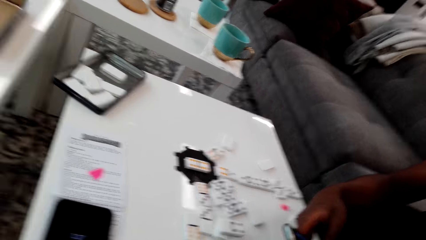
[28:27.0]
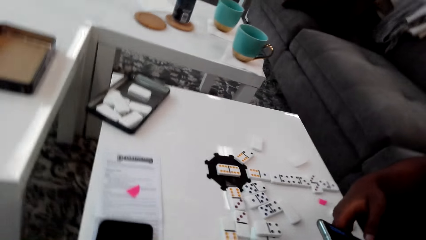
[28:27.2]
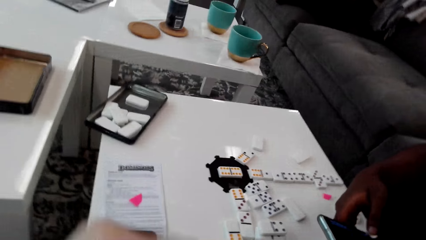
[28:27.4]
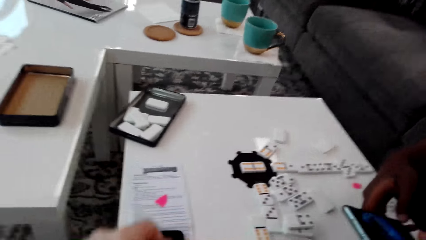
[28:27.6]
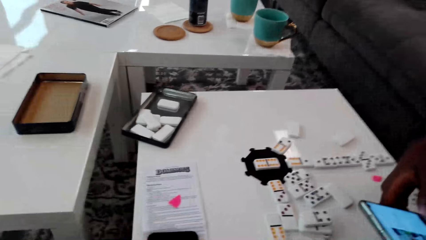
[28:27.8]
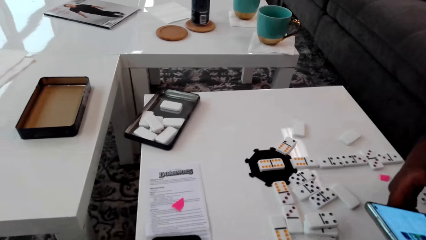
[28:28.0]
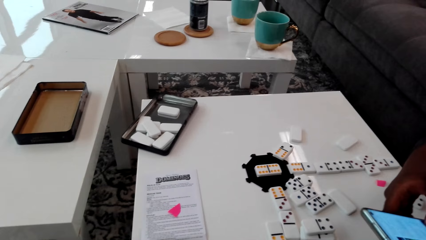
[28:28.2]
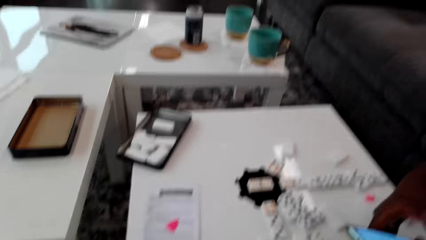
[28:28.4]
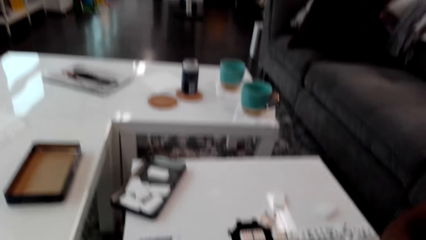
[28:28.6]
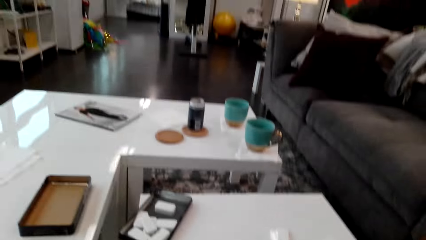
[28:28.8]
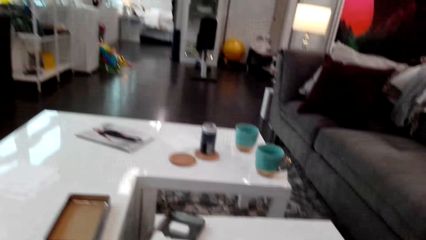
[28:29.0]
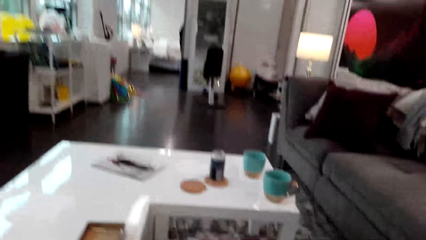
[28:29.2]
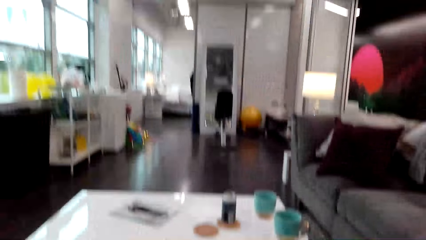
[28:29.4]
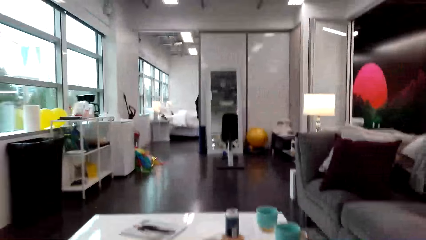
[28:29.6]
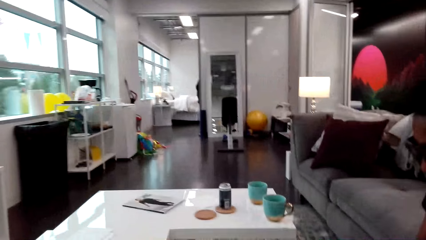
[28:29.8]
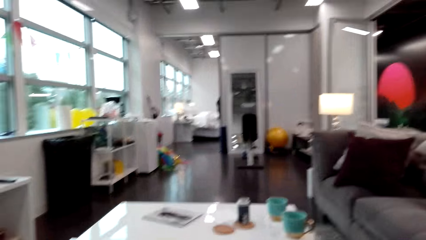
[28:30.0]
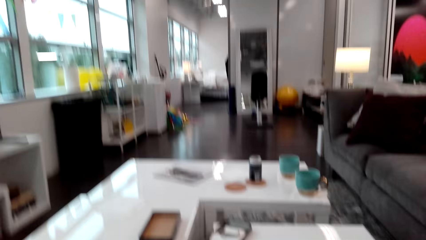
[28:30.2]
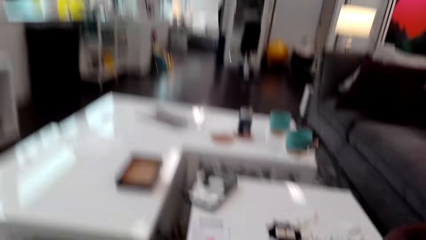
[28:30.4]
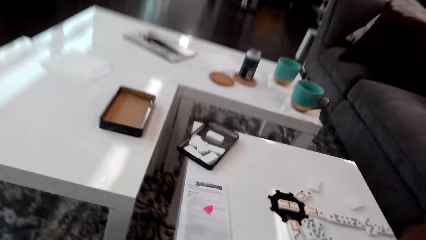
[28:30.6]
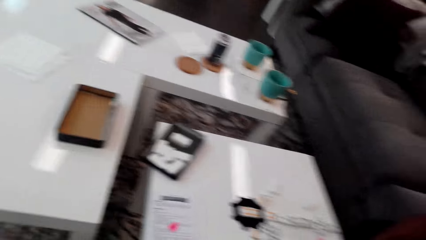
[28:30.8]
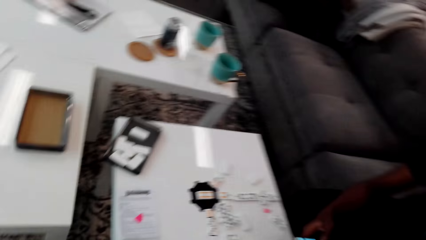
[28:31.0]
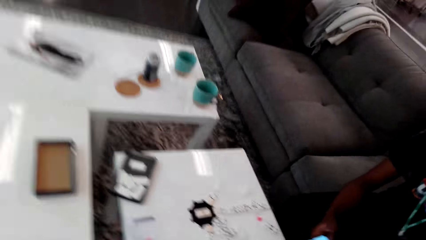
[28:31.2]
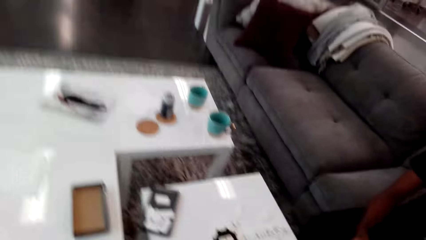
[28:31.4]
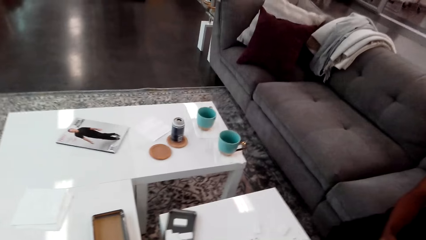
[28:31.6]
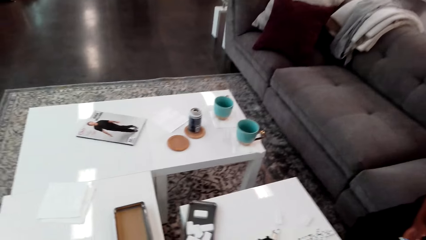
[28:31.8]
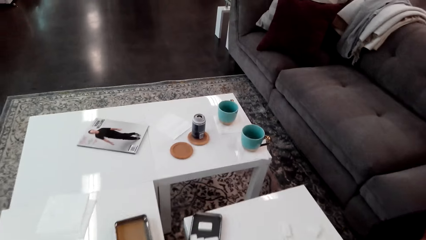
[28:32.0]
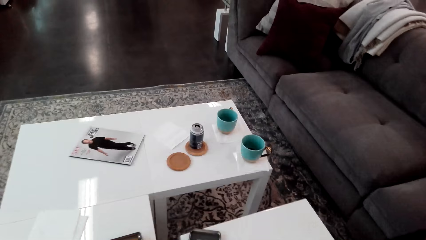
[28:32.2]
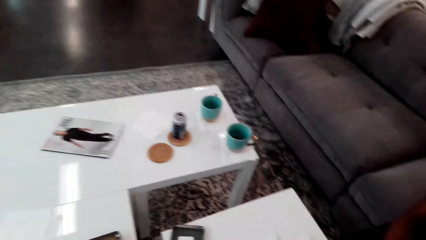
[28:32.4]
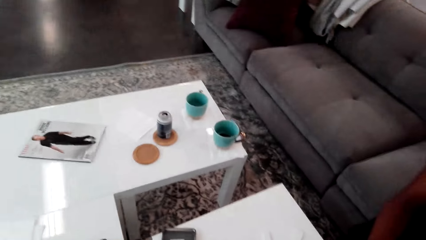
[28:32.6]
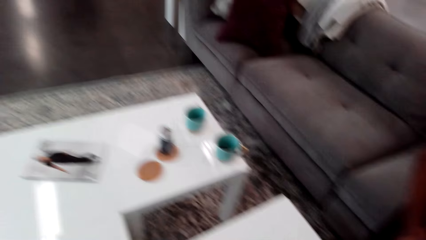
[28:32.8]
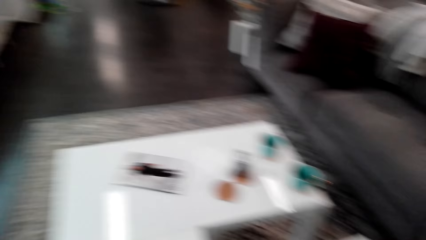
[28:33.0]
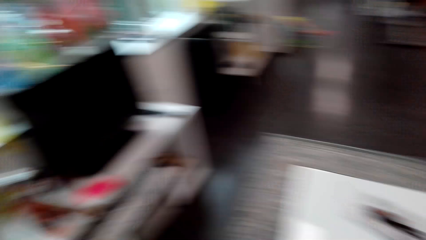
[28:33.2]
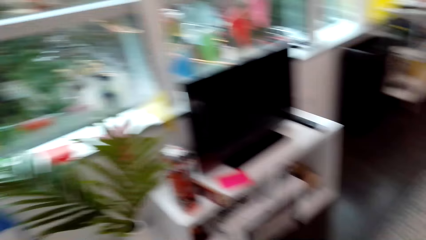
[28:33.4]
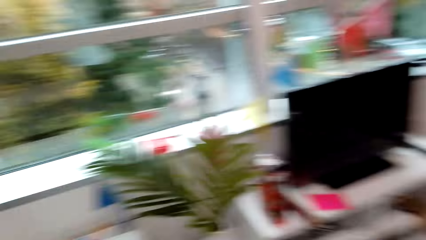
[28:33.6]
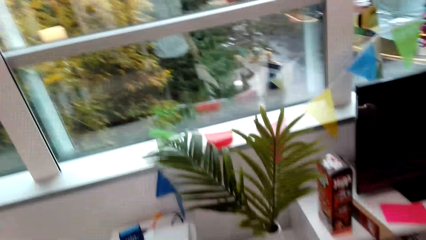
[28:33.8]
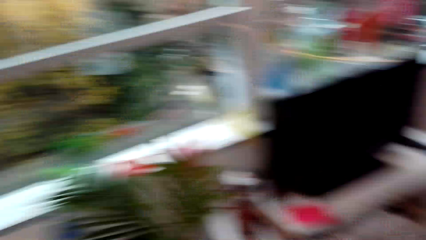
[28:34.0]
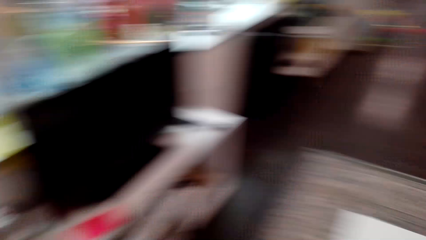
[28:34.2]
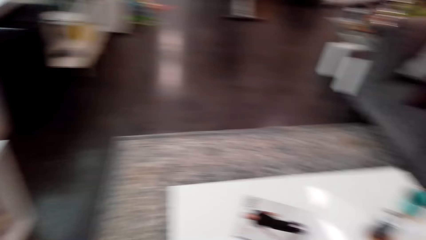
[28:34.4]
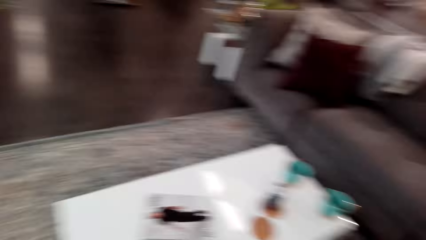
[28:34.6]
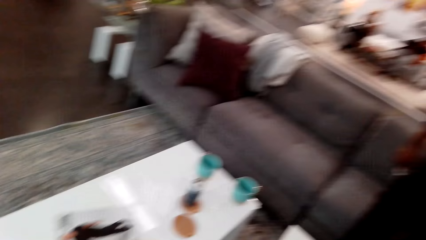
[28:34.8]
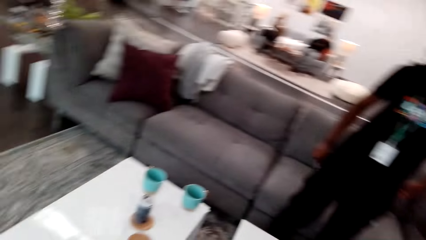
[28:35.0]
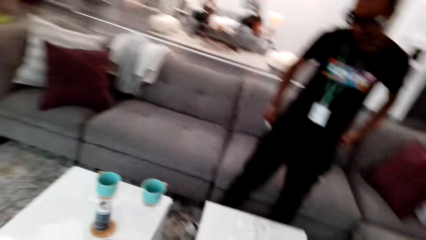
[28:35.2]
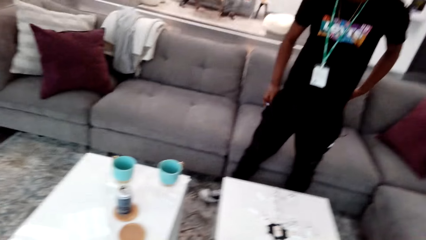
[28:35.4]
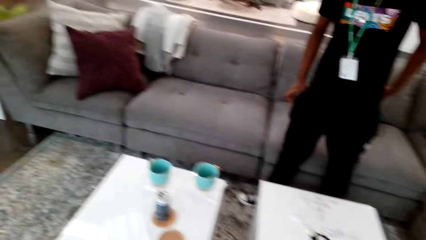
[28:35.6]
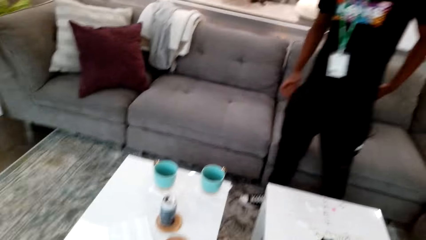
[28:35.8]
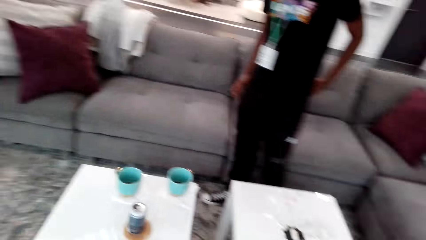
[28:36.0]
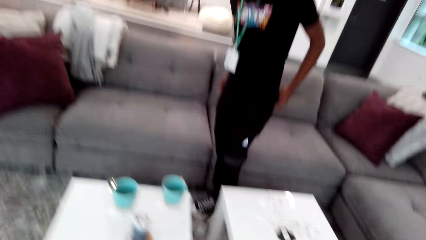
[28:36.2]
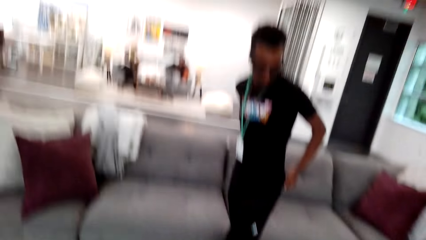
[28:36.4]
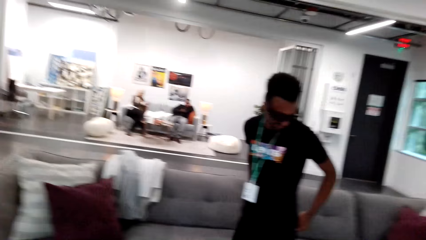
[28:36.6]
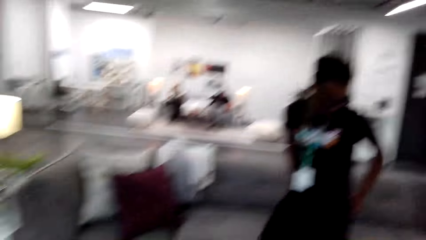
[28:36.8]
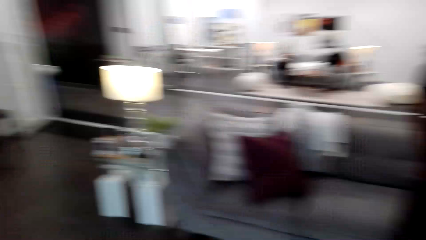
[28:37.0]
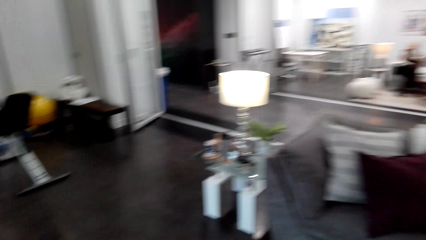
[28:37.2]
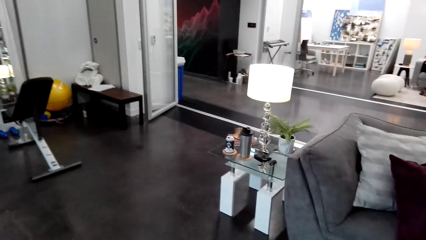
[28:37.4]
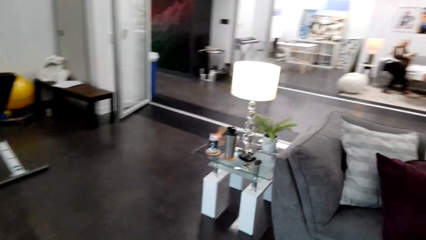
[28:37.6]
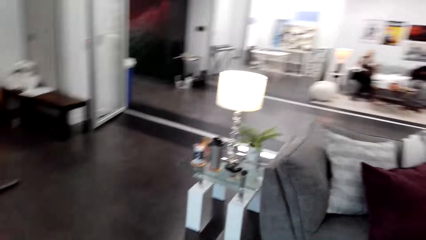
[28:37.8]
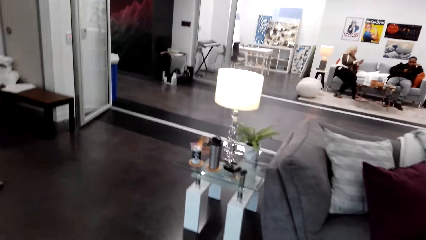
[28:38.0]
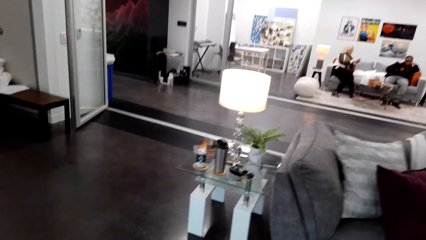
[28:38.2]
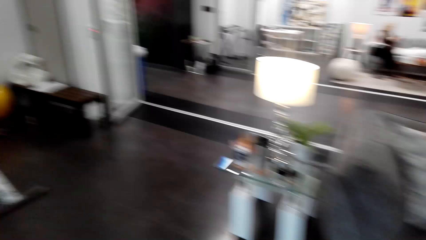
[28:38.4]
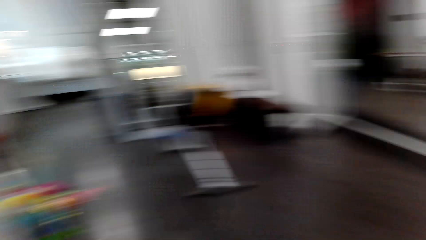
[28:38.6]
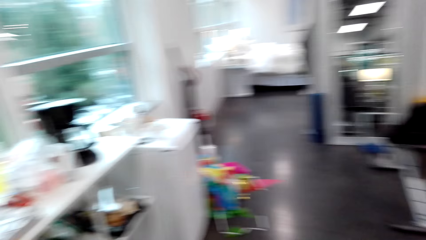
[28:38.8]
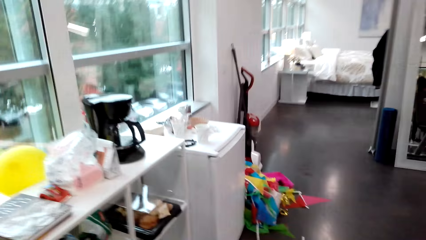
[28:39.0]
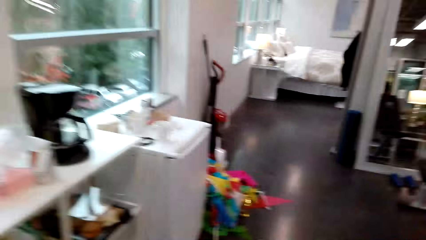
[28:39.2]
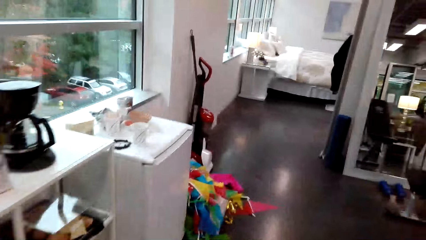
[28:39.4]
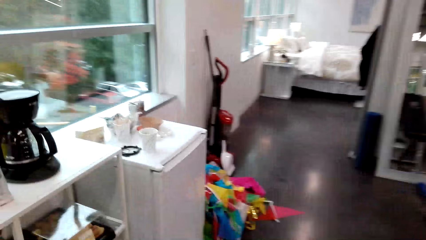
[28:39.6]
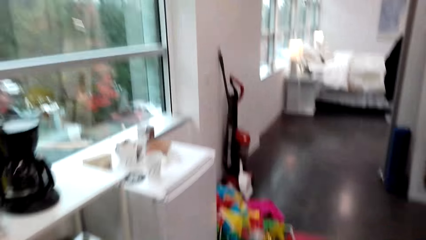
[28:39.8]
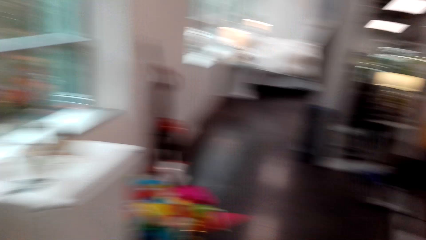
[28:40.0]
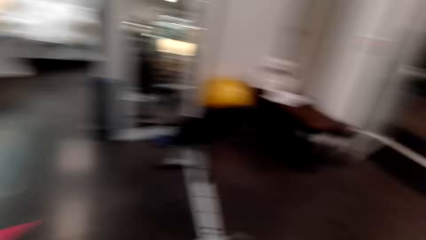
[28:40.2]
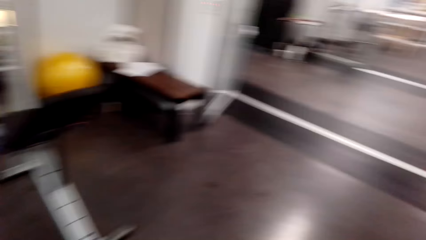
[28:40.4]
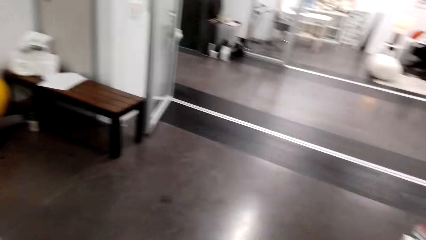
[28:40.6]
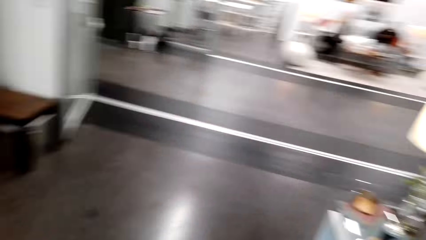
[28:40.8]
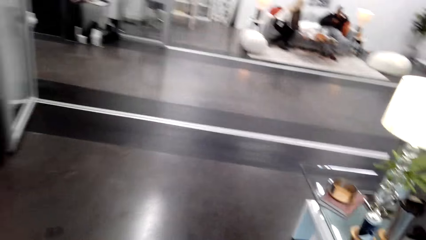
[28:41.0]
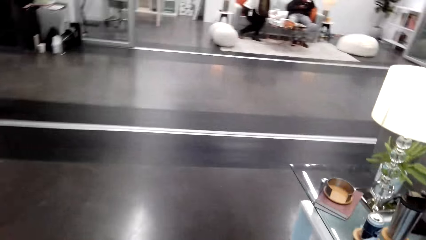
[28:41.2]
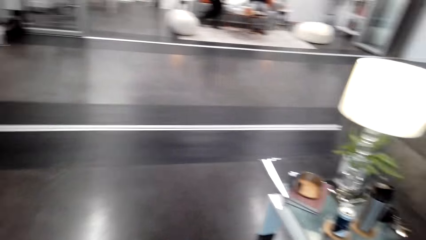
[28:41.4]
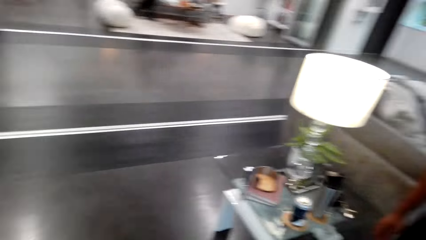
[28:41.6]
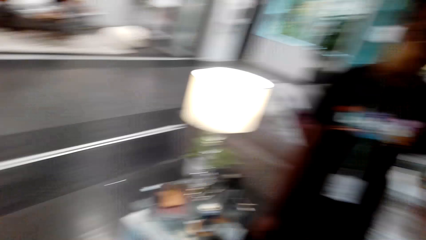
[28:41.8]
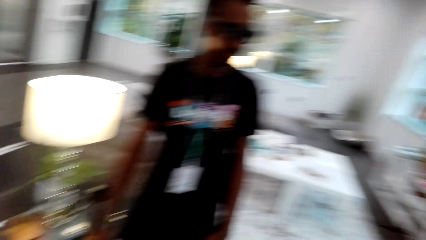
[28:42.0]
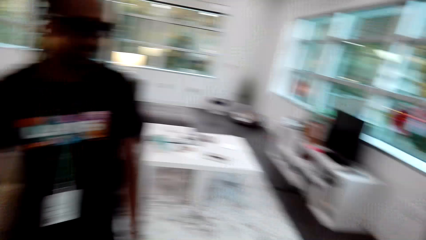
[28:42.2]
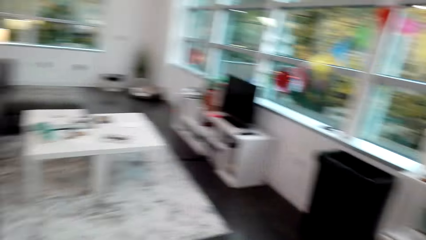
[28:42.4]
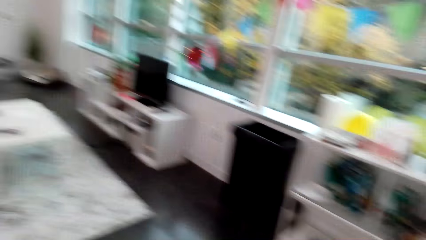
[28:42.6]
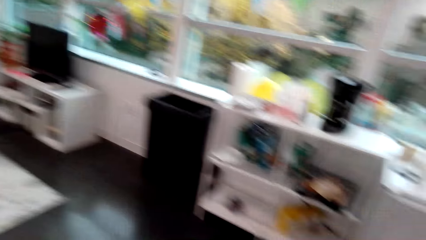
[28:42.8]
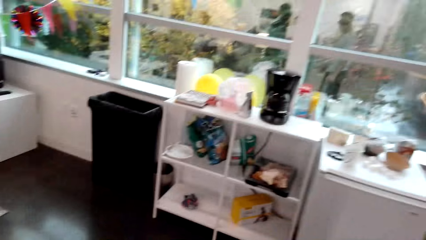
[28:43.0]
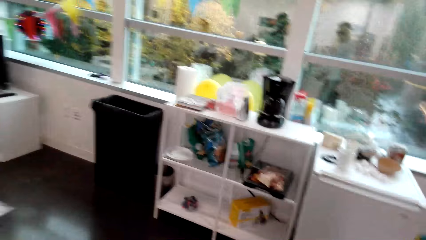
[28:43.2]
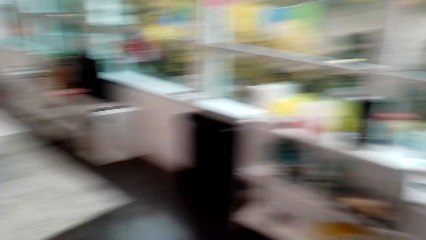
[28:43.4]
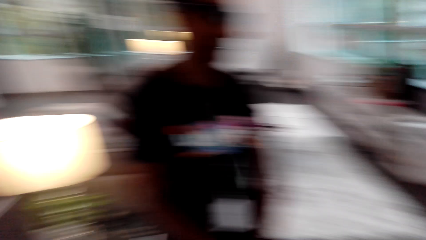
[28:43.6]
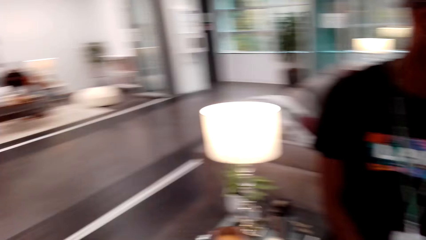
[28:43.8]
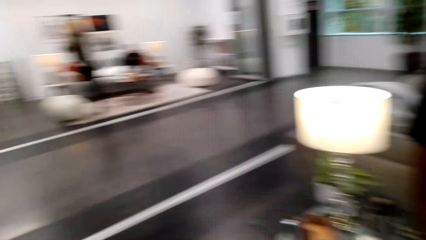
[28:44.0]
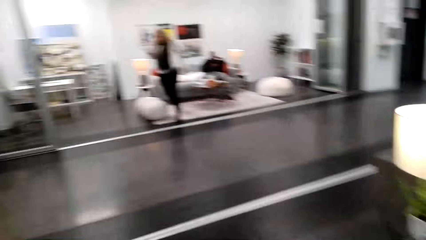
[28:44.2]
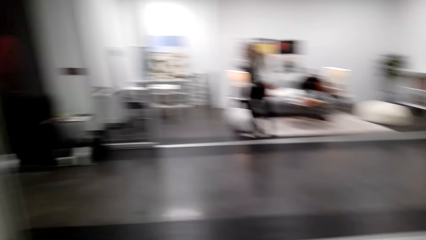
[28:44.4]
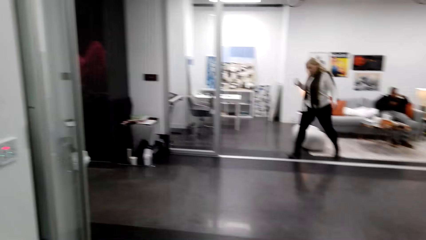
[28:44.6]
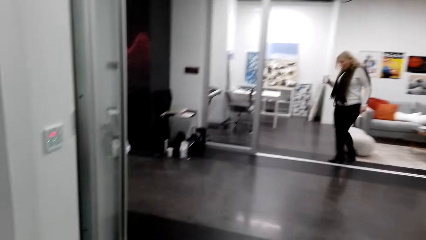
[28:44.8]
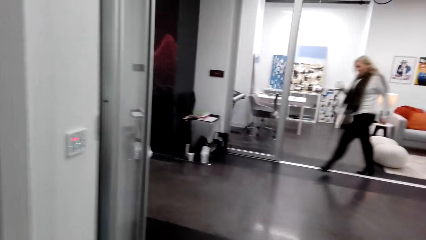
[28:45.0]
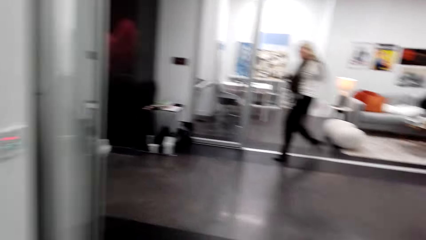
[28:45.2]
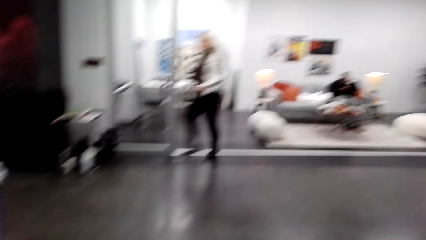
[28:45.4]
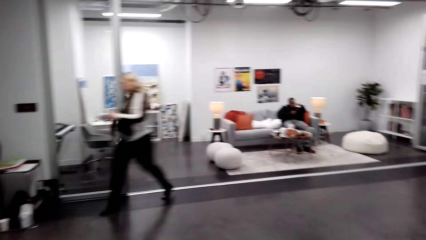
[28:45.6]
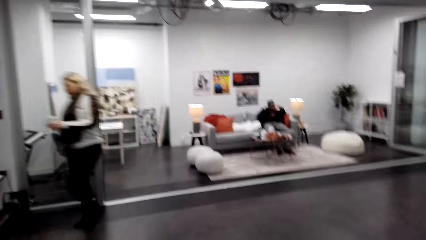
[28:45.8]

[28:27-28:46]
A man swipes on the phone's screen. The camera wearer stares at the phone. They stand up and look around. They walk around. The man puts the phone in his pocket. A woman stares around. The man walks. The camera wearer looks around. A person and another person stare at phones. The camera wearer looks around the room. The first person stands up. The woman looks around. The woman walks into the hallway. The camera wearer walks into the hallway. The first person walks around.
